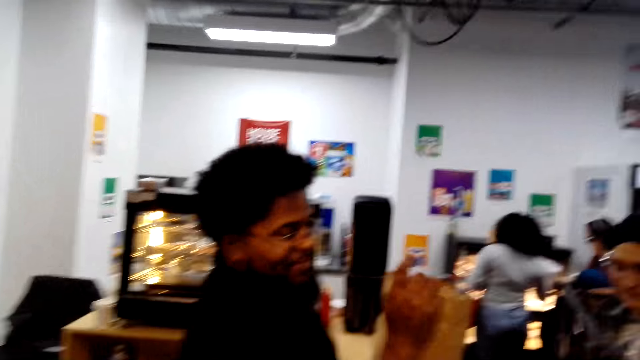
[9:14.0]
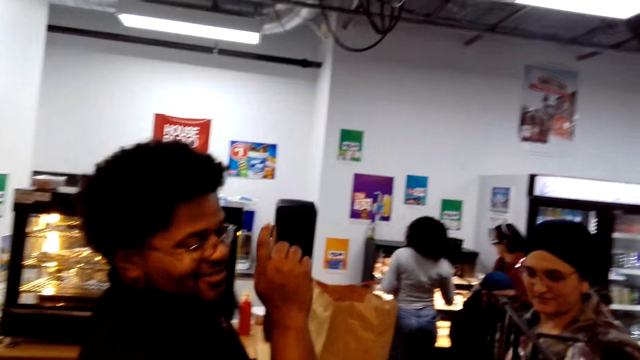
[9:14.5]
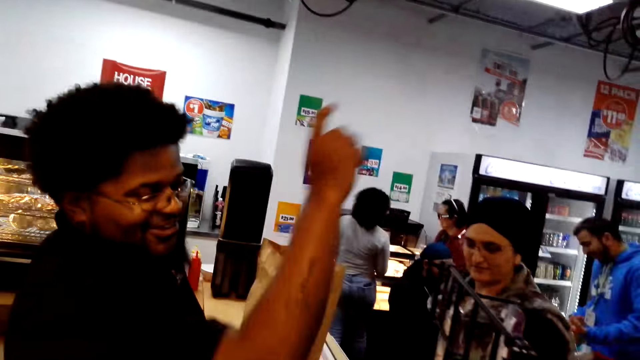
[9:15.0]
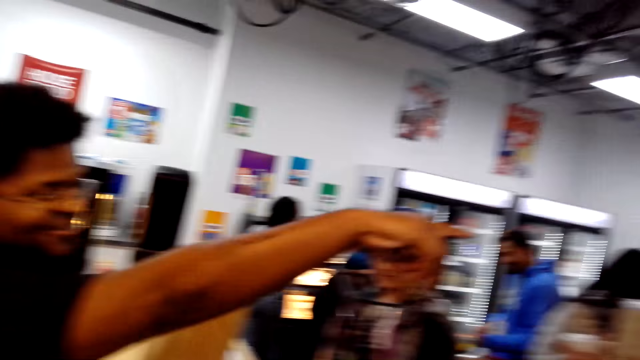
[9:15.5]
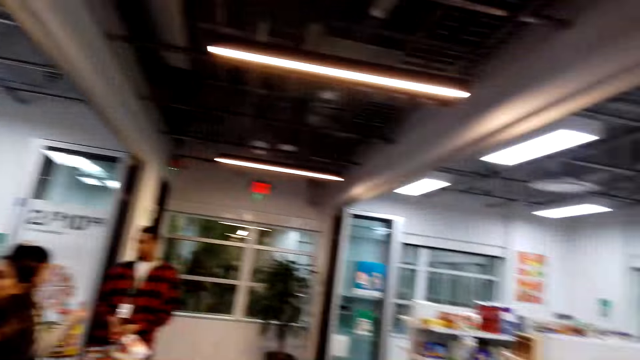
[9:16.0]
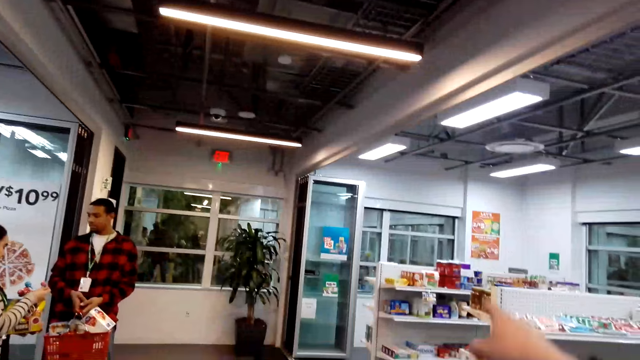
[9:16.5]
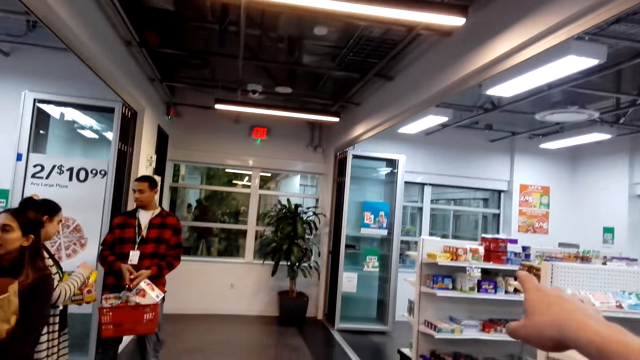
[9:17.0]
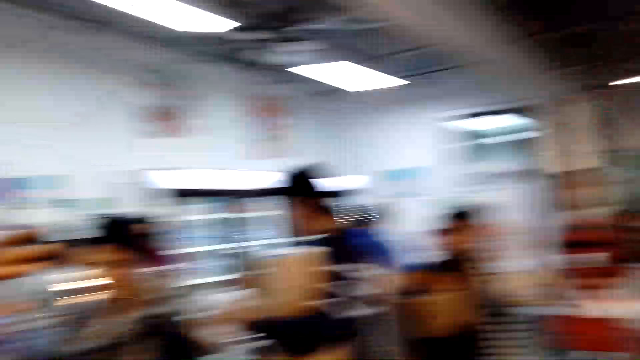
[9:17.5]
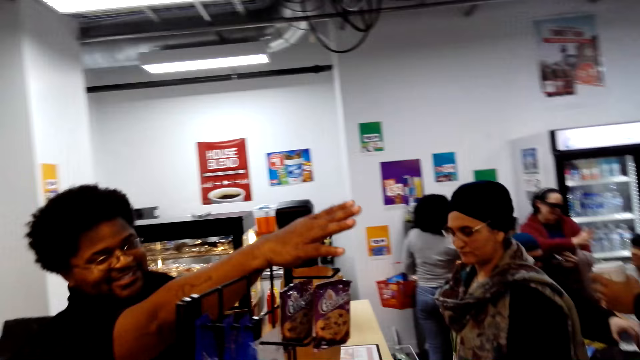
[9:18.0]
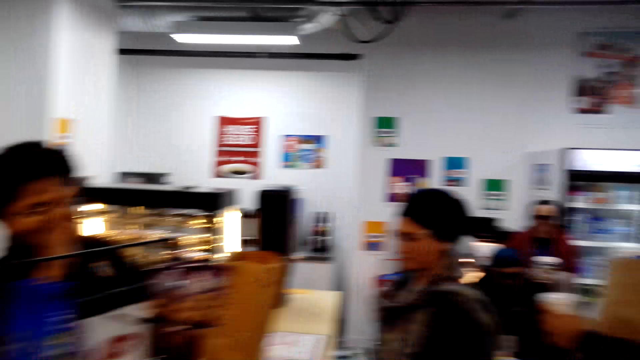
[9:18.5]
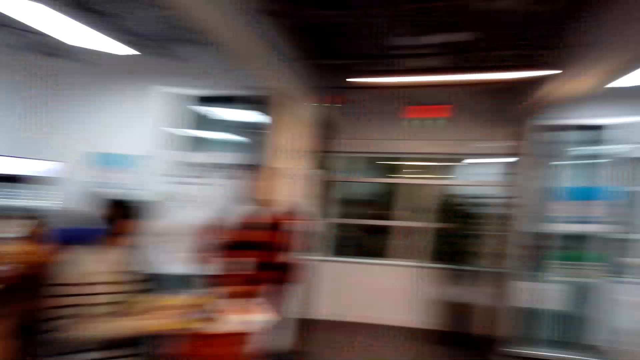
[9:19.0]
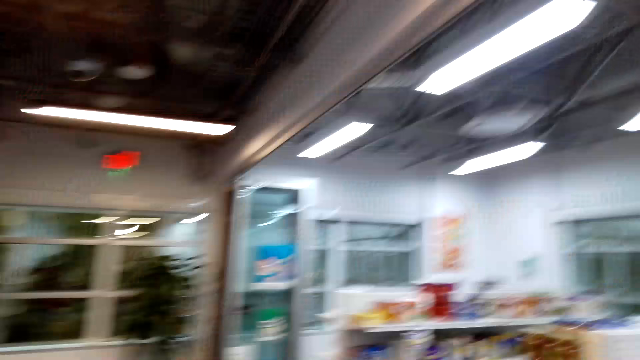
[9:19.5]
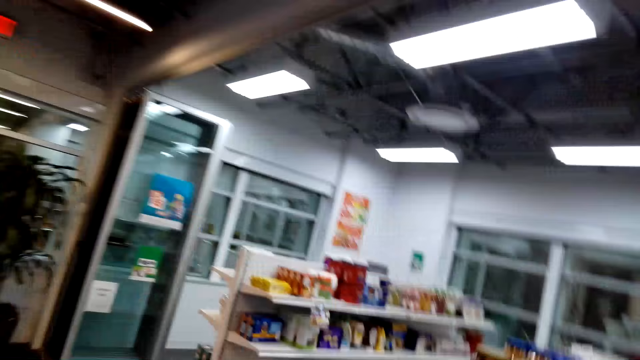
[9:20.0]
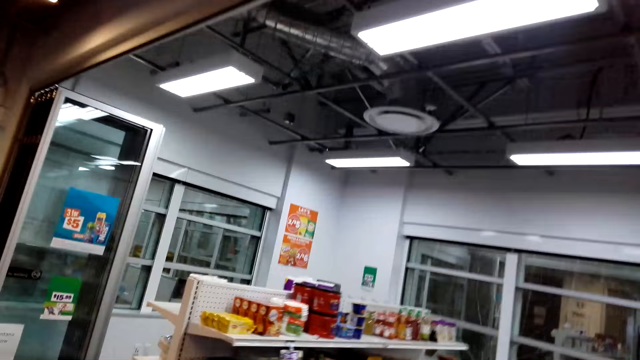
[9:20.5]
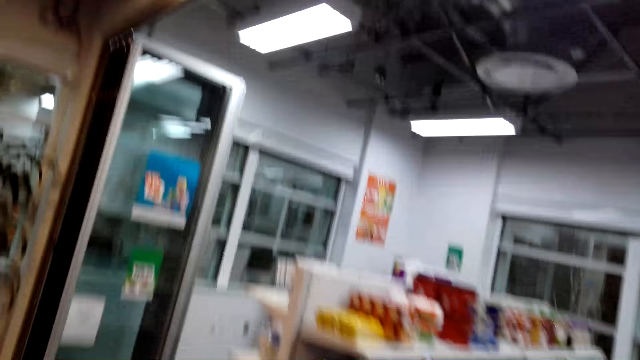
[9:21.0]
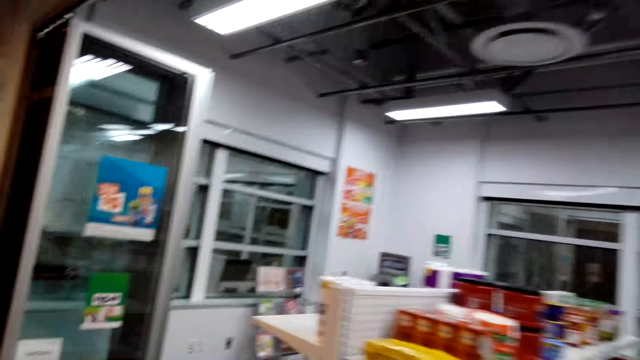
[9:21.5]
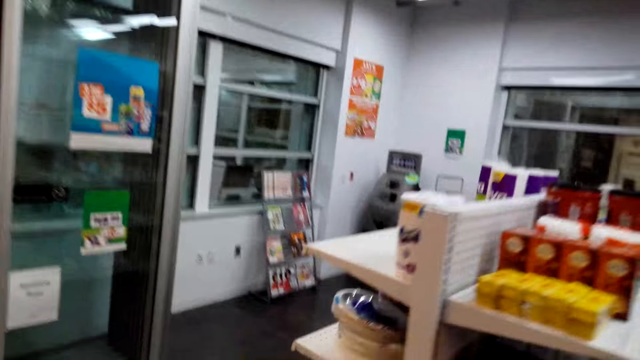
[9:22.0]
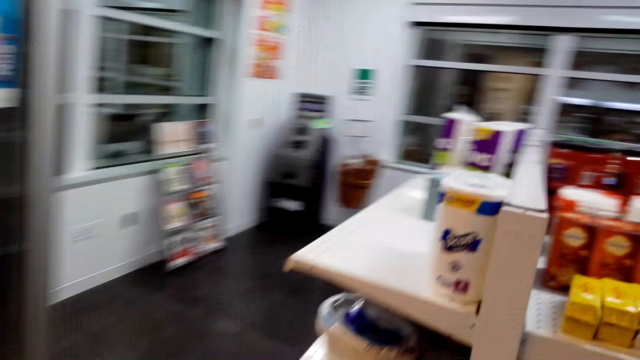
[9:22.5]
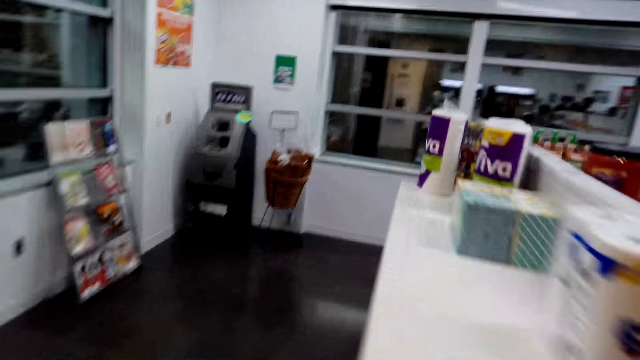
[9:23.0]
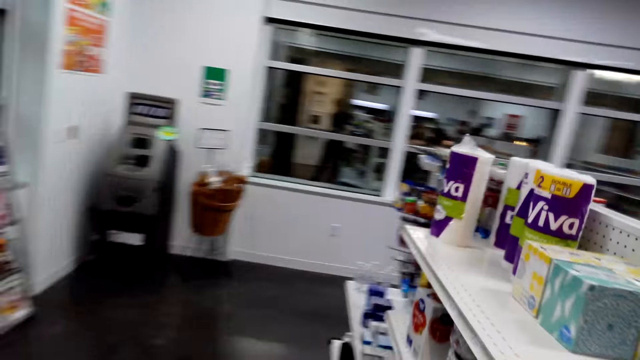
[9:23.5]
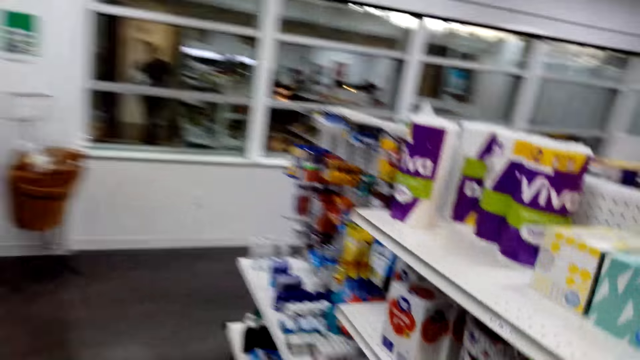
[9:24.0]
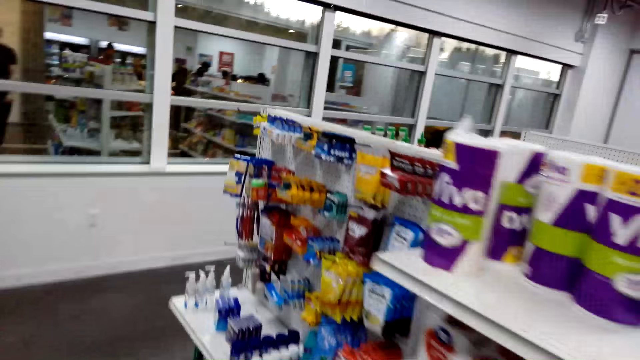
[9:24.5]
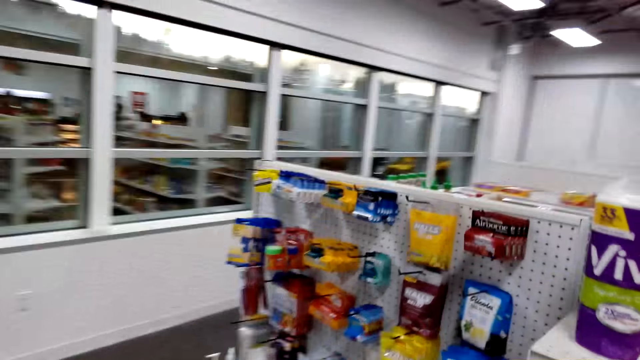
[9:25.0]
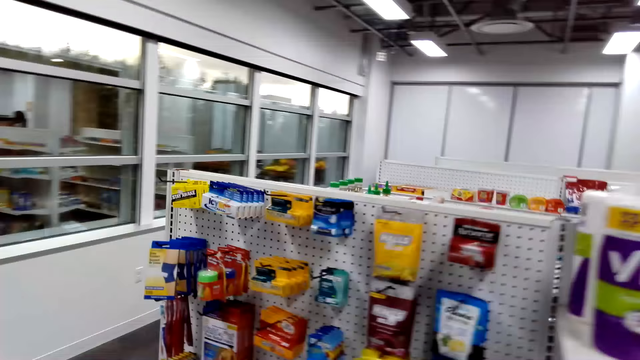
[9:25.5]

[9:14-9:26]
A cashier points a finger to the shelf. The camera wearer points a finger to the shelf. The cashier interacts with the camera wearer. The camera wearer walks toward the shelf at the supermarket.

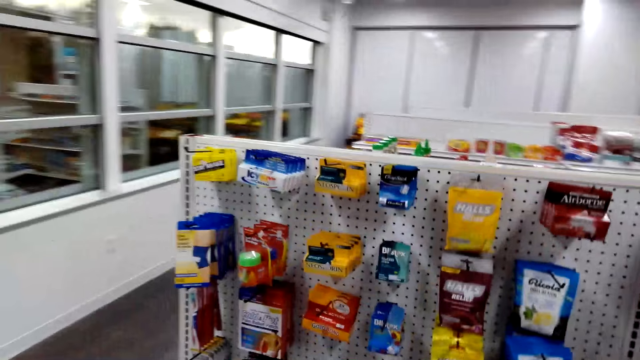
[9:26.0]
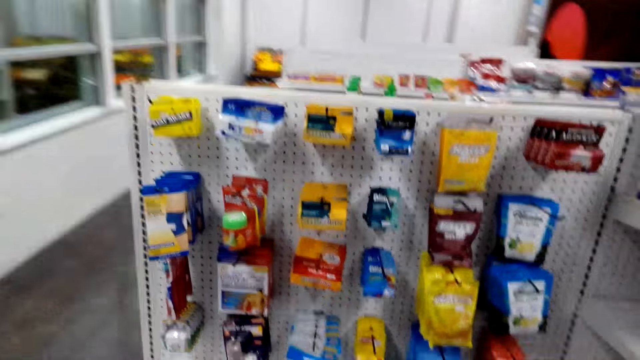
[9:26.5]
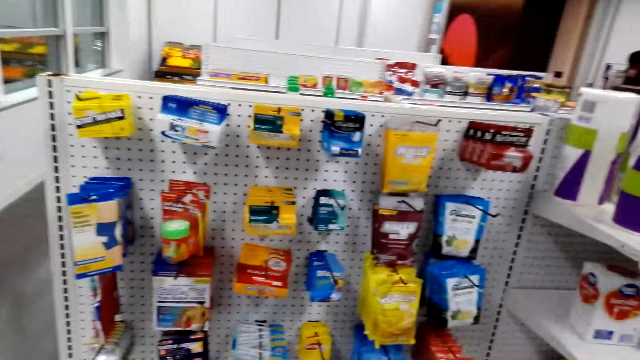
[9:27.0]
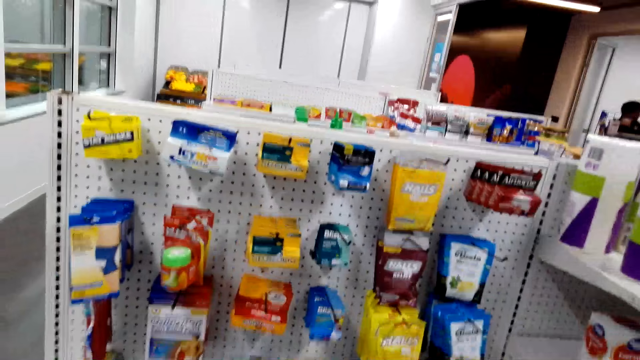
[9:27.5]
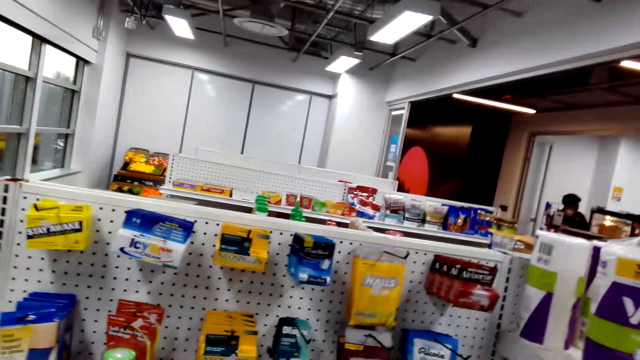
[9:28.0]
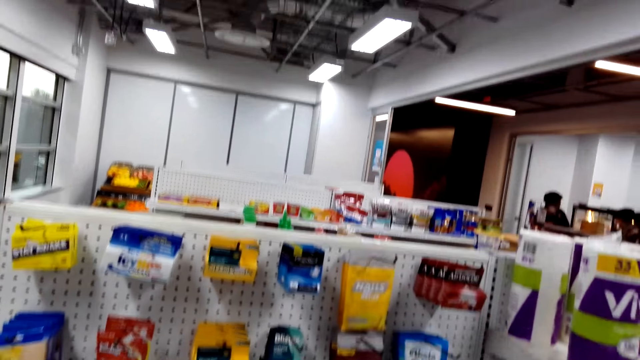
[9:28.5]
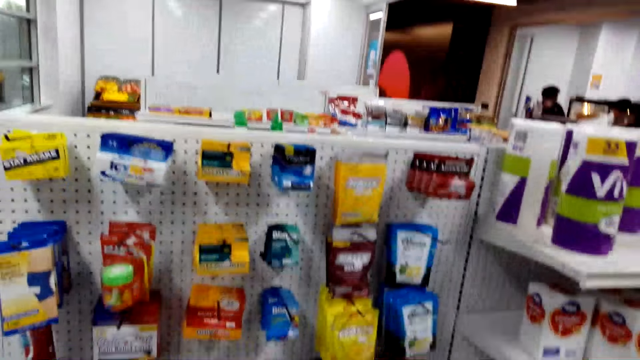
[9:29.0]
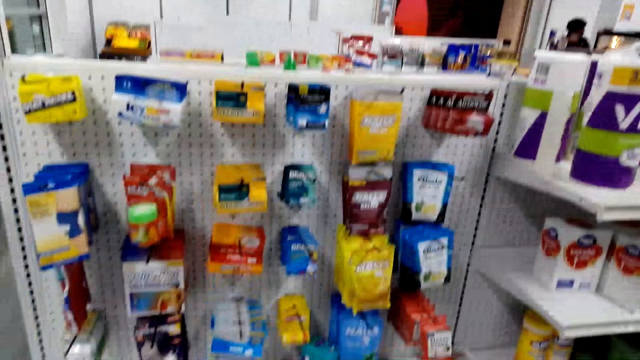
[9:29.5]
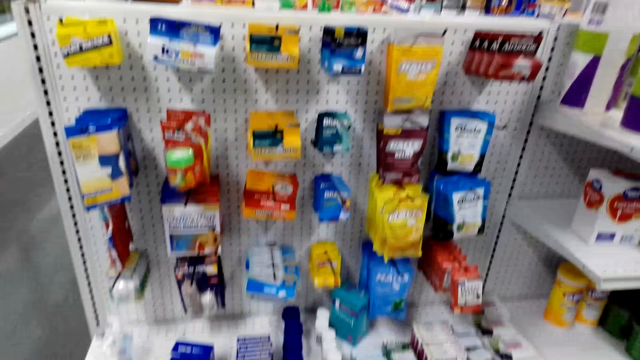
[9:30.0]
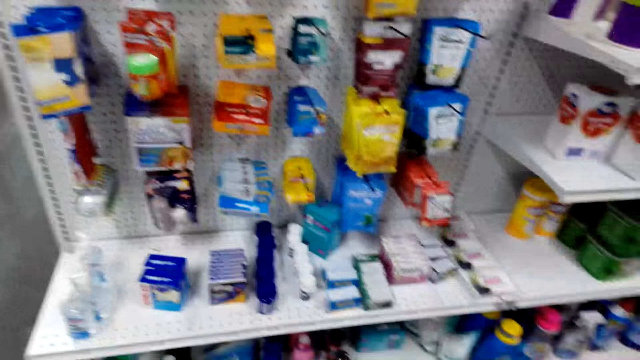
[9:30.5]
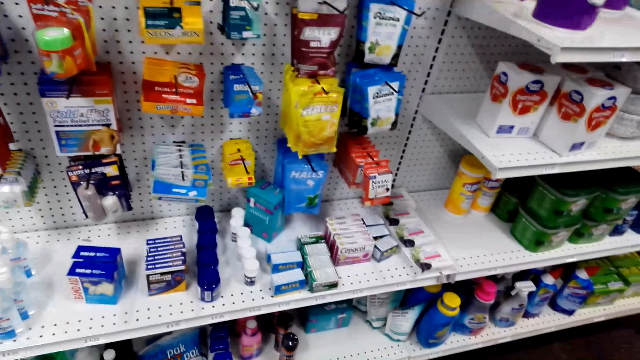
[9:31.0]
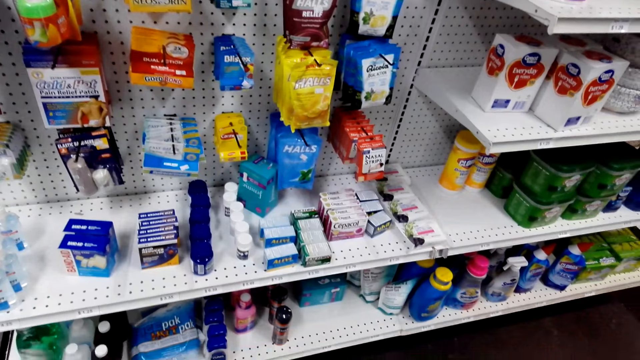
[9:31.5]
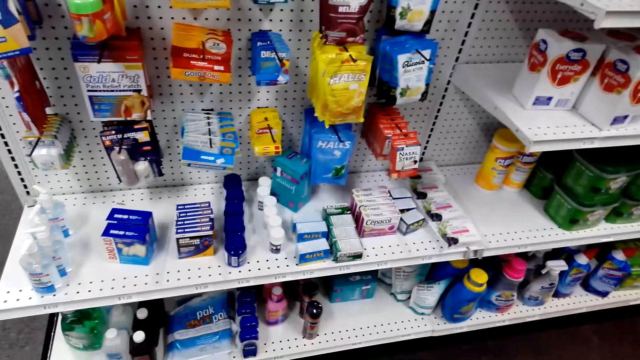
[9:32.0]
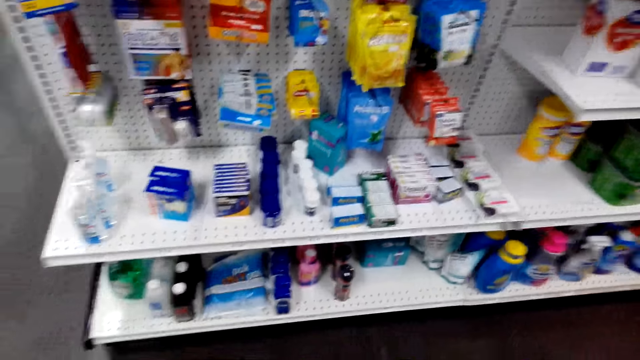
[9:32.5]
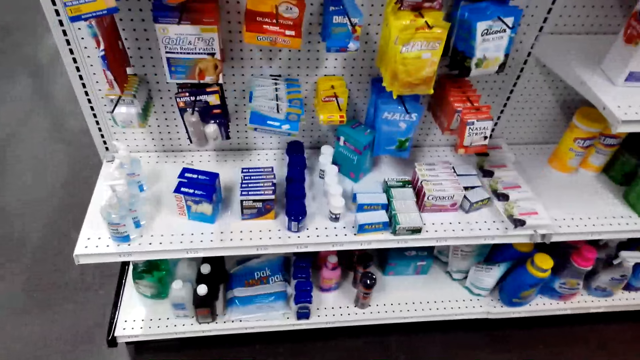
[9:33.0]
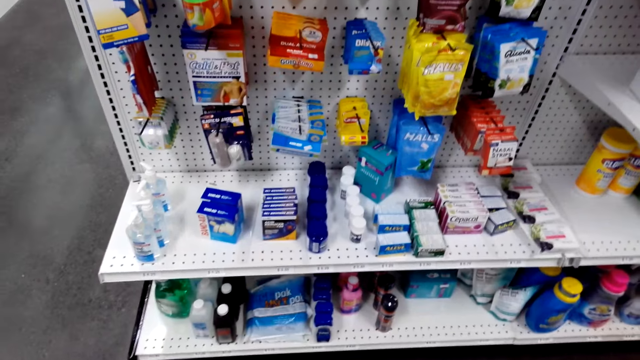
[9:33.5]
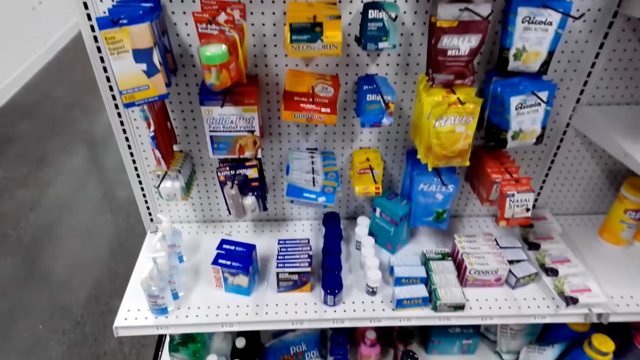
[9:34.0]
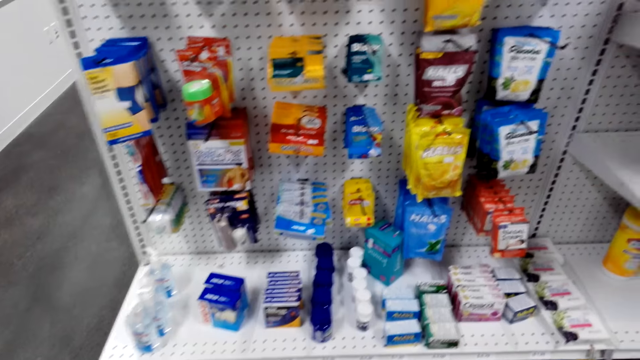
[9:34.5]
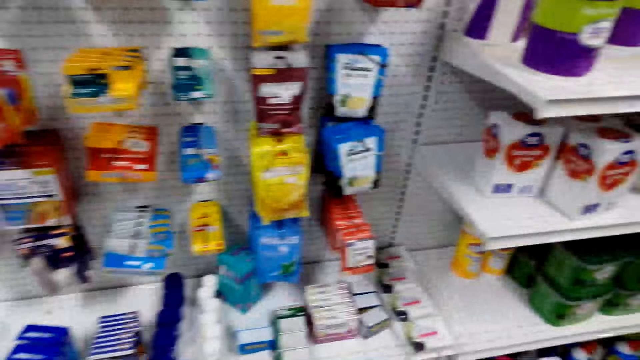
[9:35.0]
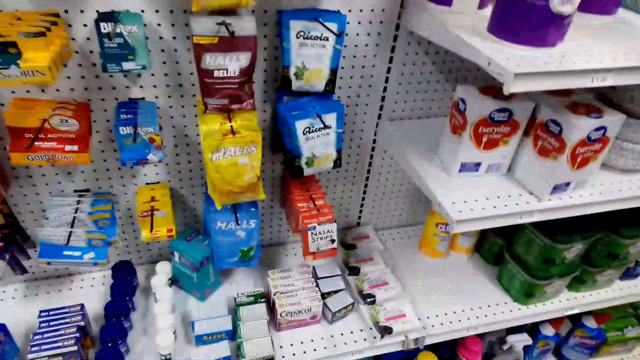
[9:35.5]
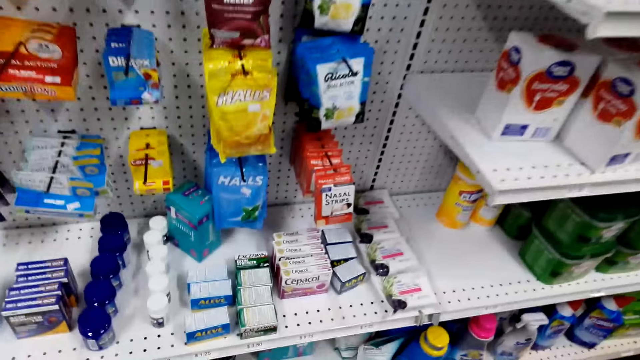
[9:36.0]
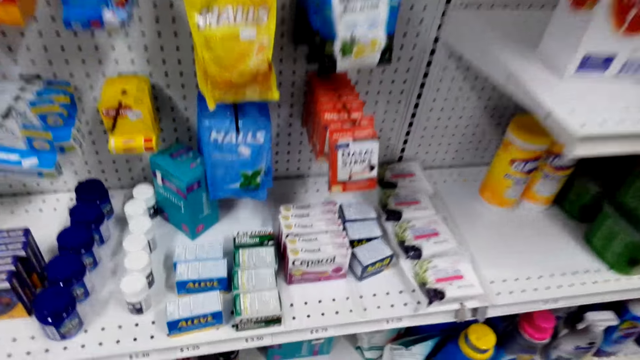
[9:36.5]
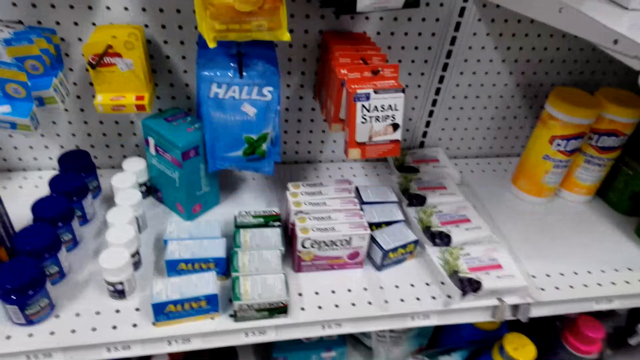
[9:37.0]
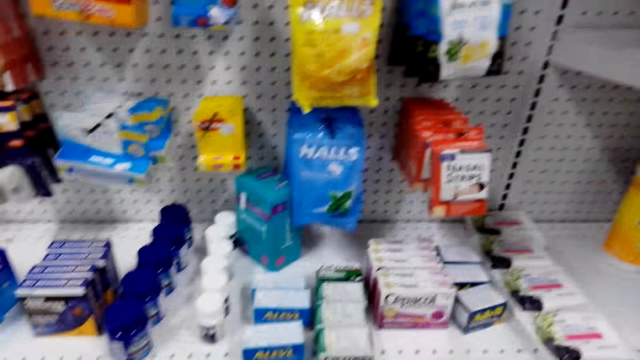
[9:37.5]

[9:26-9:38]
The camera wearer looks around the shelf.
